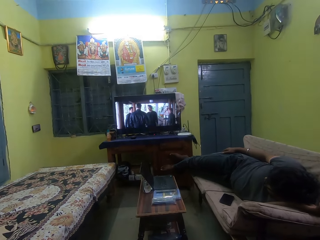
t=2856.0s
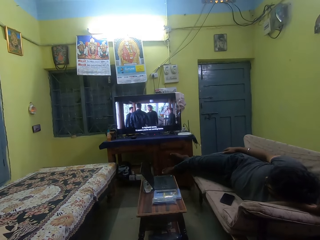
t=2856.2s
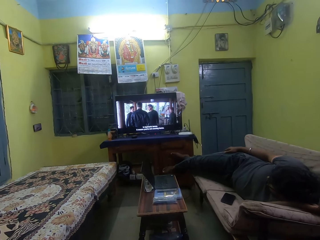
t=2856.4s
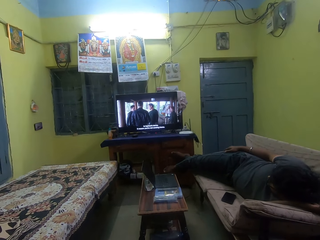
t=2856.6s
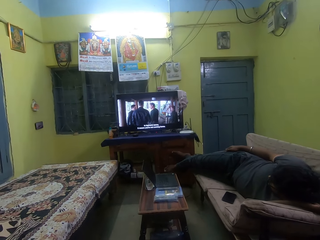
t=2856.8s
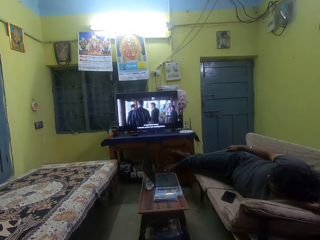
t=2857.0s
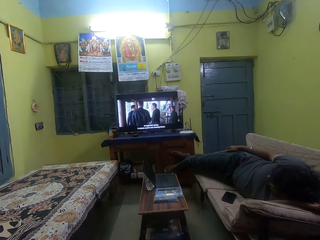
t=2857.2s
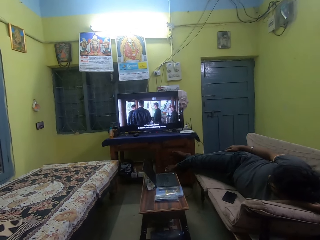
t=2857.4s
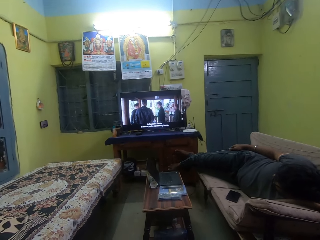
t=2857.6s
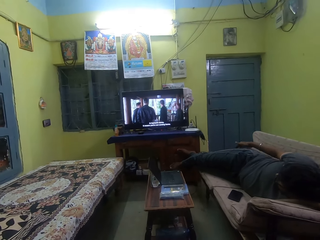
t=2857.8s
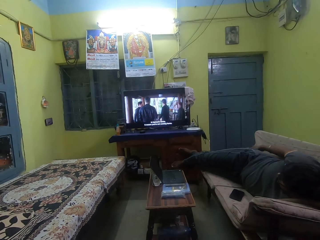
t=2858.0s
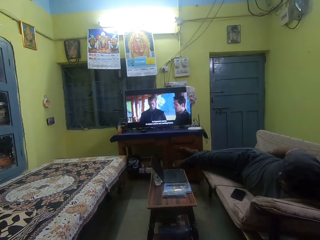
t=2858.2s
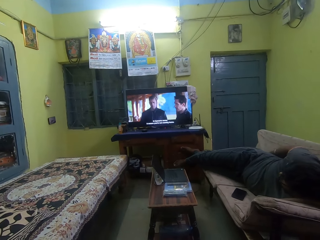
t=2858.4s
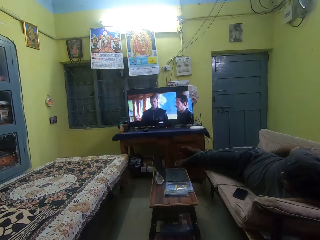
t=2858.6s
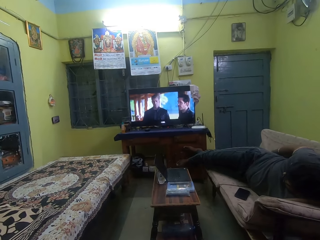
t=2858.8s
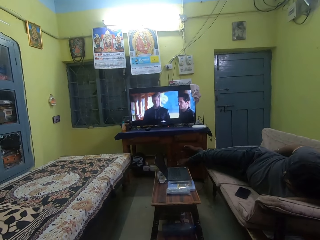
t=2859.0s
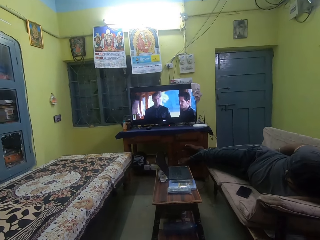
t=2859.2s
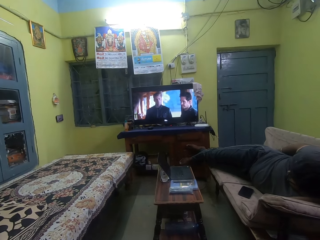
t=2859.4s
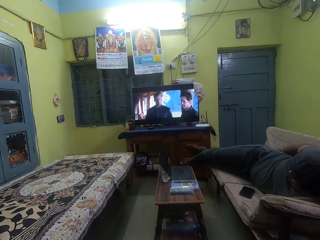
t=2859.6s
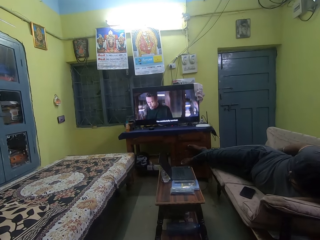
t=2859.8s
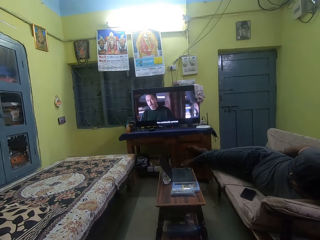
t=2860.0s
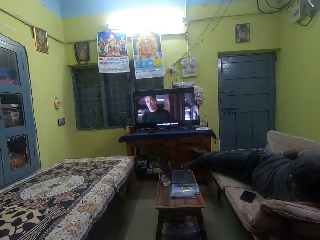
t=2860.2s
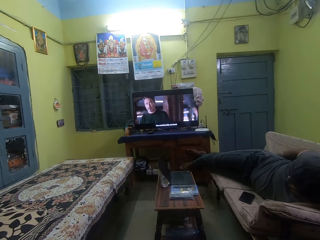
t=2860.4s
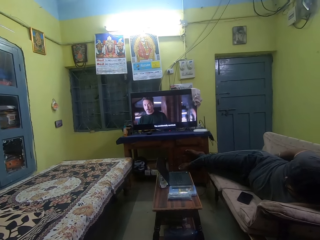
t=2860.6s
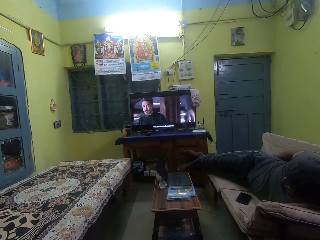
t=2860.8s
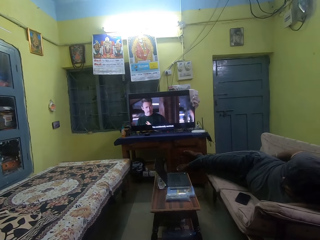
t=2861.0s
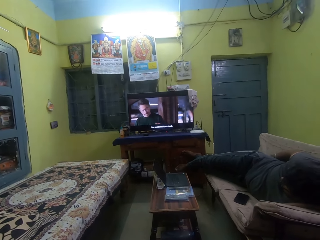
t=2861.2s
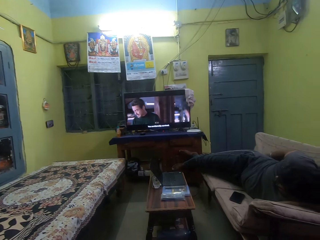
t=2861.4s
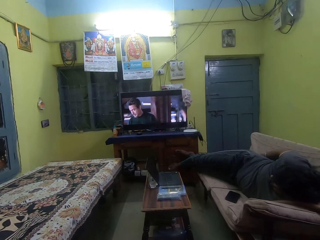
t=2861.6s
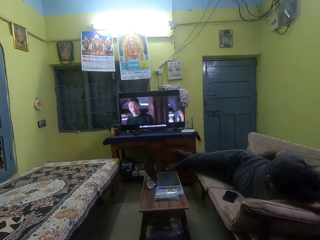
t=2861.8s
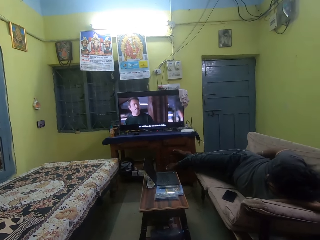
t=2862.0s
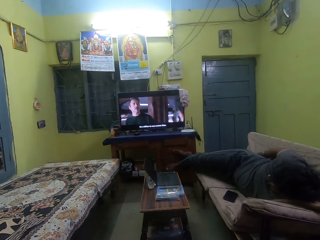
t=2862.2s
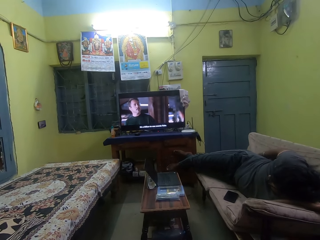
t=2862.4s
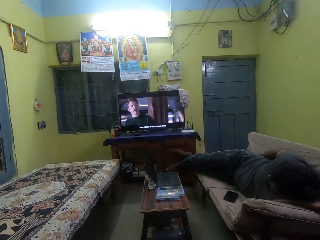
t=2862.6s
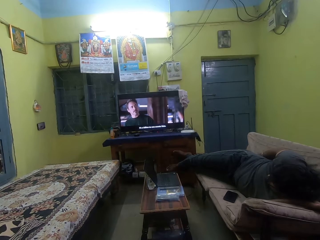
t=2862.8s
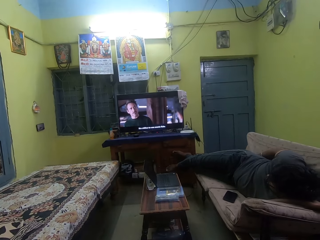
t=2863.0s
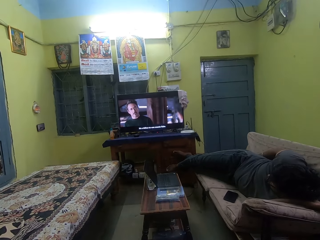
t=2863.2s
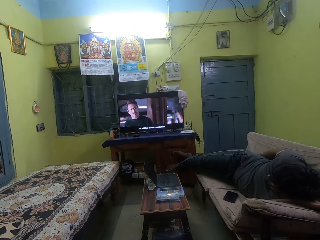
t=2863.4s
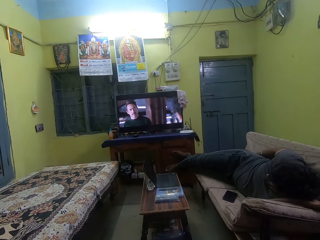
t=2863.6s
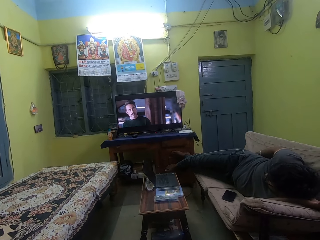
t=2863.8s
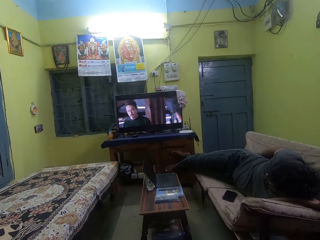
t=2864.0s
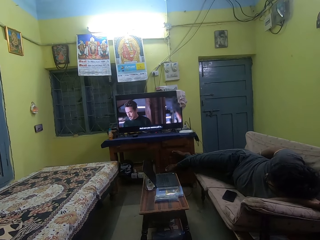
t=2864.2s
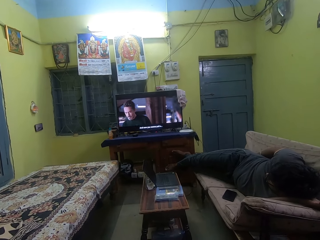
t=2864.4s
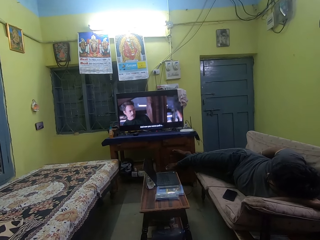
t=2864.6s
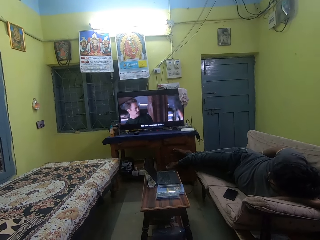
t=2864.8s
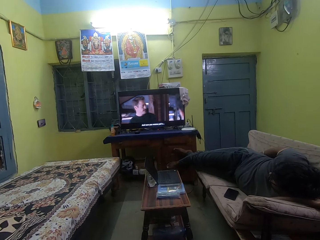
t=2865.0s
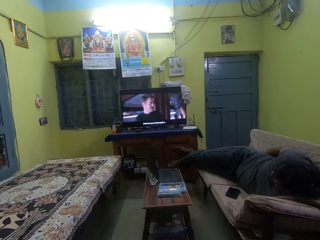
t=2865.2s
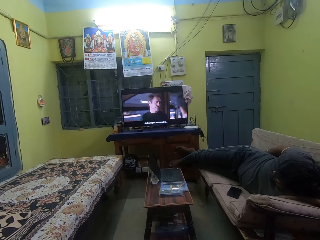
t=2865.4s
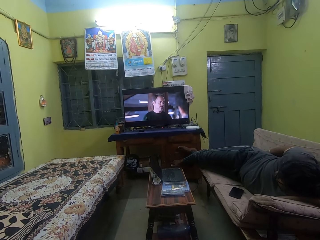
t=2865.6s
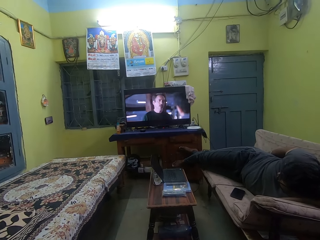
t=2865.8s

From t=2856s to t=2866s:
The camera wearer watches television. The man itches his legs with his right hand.

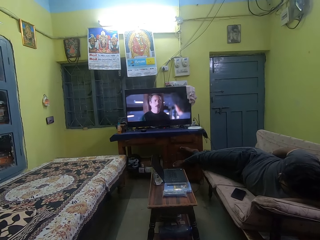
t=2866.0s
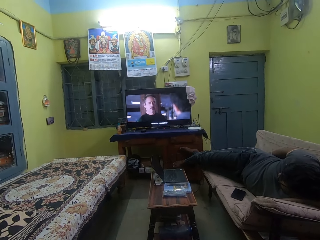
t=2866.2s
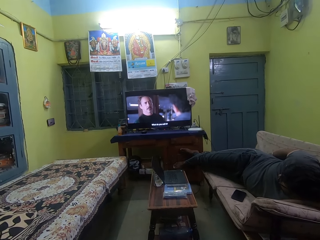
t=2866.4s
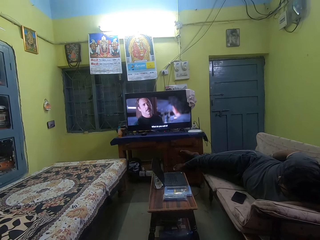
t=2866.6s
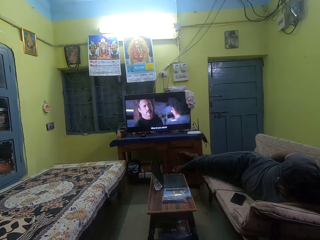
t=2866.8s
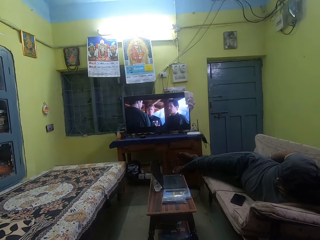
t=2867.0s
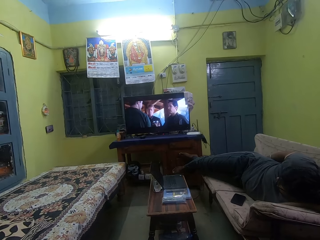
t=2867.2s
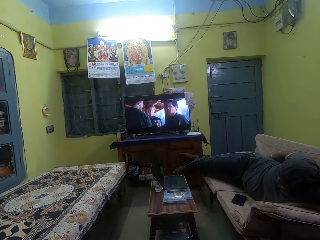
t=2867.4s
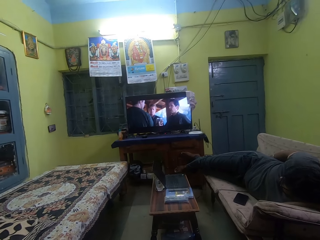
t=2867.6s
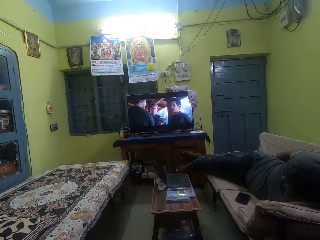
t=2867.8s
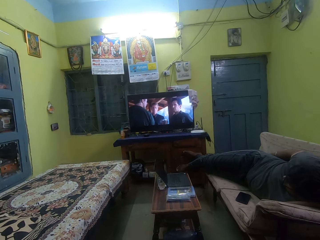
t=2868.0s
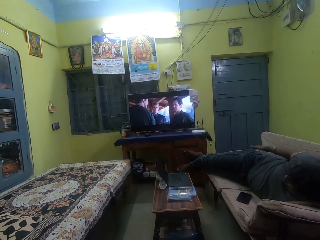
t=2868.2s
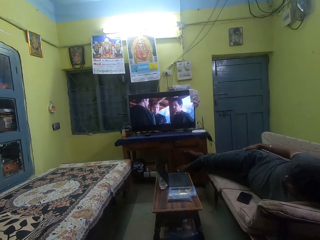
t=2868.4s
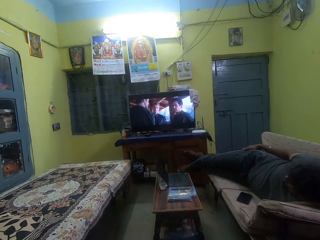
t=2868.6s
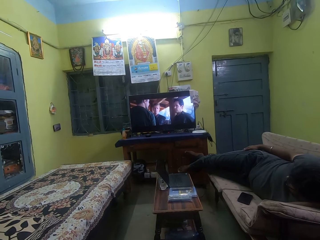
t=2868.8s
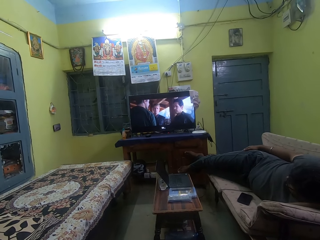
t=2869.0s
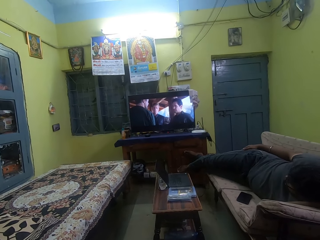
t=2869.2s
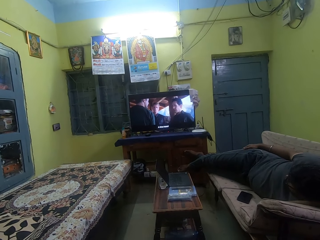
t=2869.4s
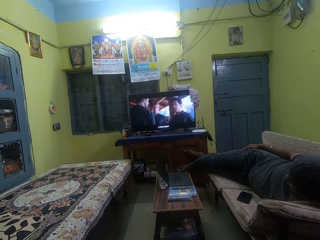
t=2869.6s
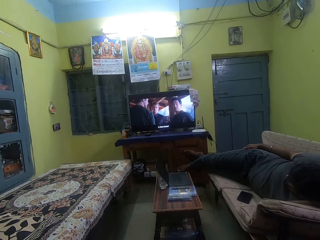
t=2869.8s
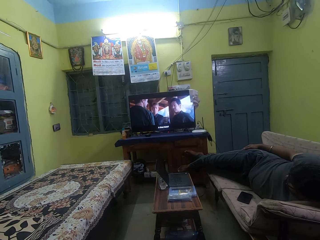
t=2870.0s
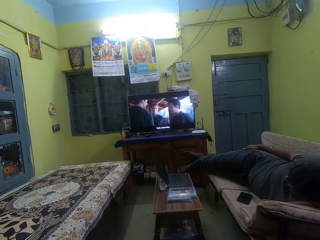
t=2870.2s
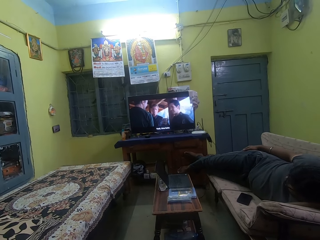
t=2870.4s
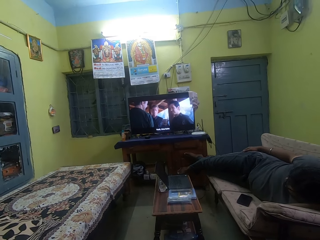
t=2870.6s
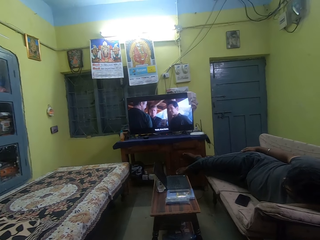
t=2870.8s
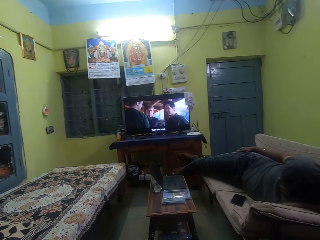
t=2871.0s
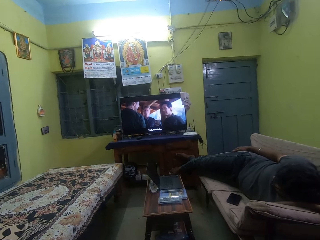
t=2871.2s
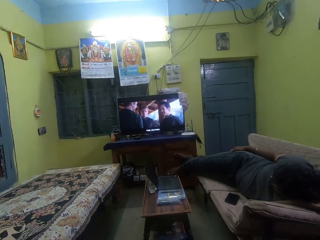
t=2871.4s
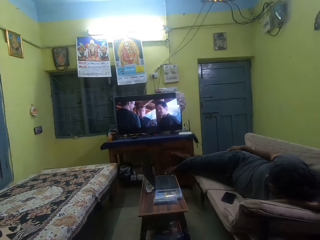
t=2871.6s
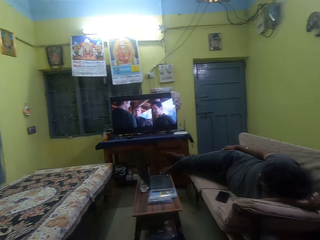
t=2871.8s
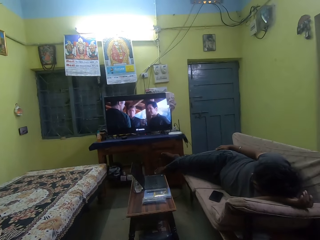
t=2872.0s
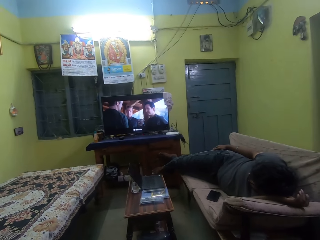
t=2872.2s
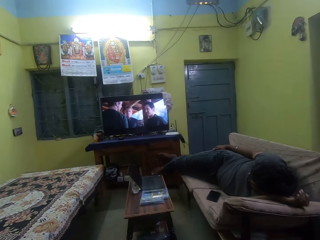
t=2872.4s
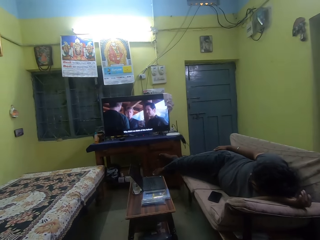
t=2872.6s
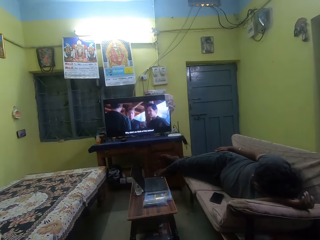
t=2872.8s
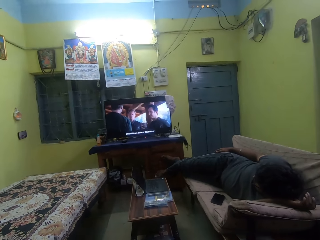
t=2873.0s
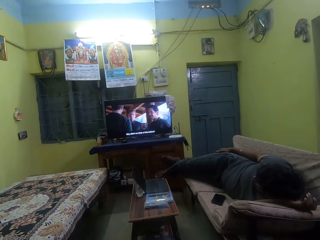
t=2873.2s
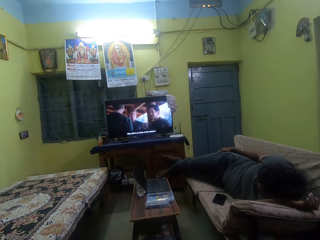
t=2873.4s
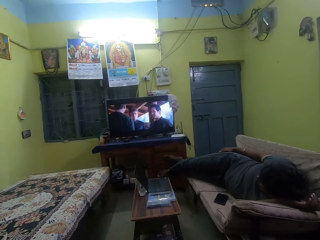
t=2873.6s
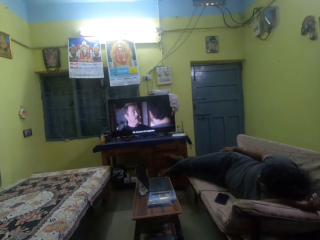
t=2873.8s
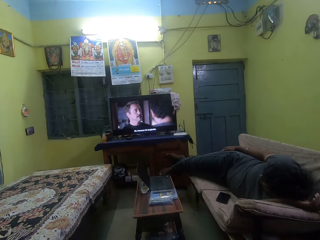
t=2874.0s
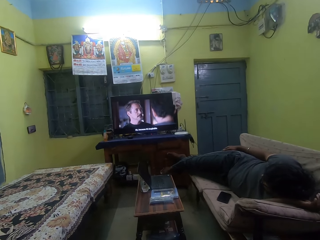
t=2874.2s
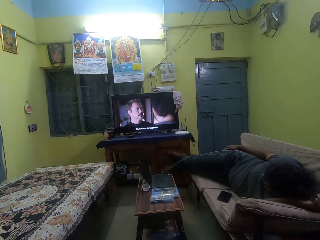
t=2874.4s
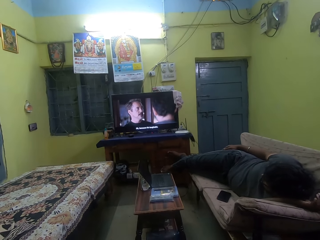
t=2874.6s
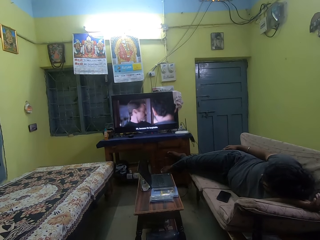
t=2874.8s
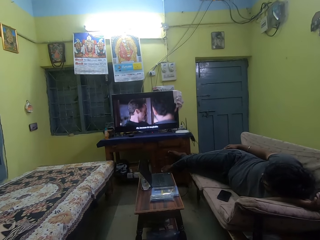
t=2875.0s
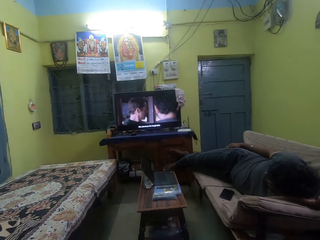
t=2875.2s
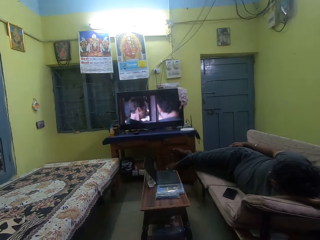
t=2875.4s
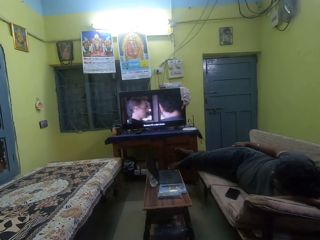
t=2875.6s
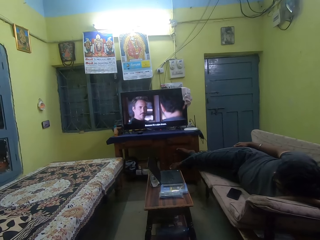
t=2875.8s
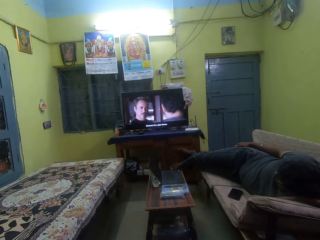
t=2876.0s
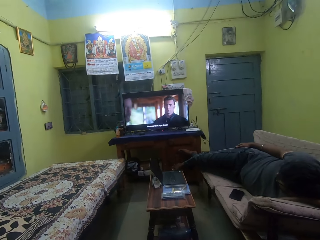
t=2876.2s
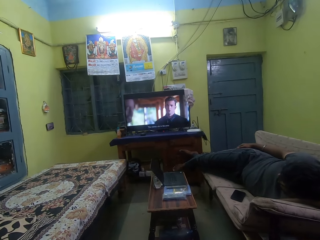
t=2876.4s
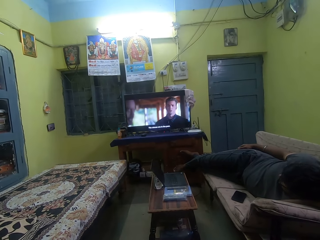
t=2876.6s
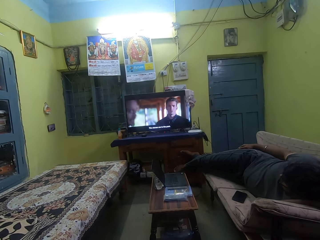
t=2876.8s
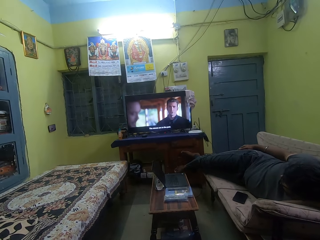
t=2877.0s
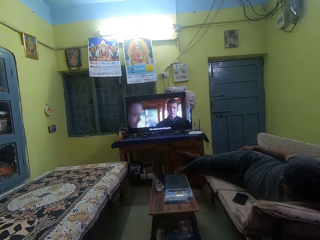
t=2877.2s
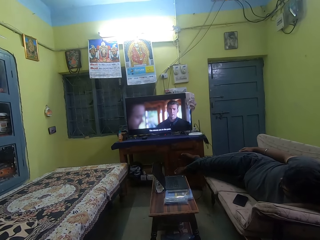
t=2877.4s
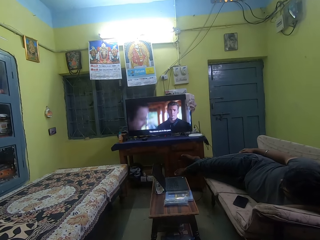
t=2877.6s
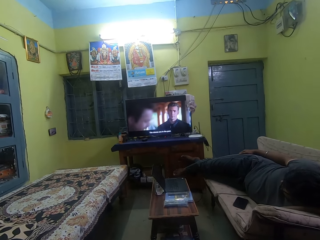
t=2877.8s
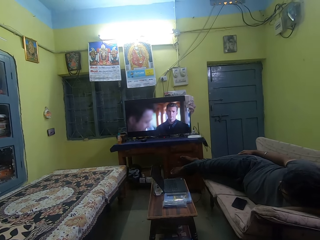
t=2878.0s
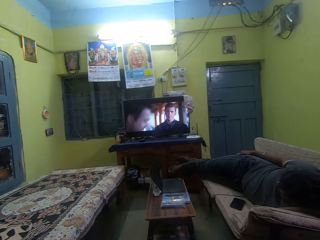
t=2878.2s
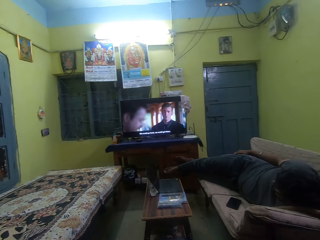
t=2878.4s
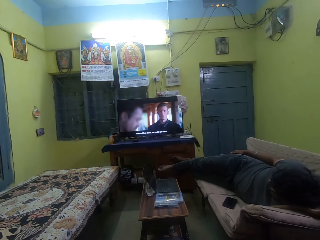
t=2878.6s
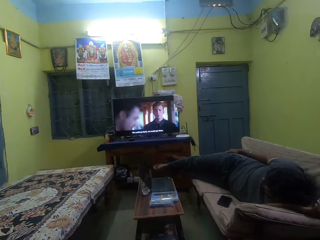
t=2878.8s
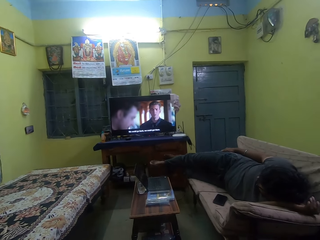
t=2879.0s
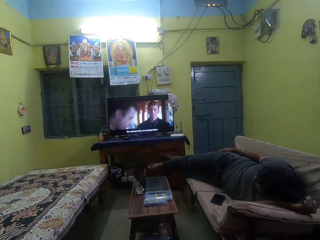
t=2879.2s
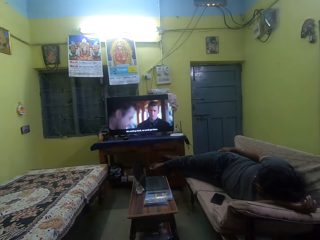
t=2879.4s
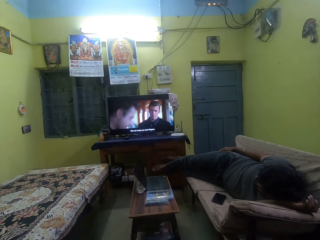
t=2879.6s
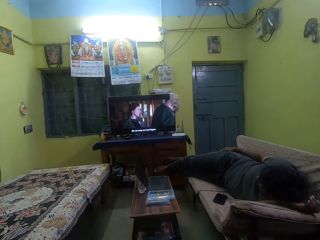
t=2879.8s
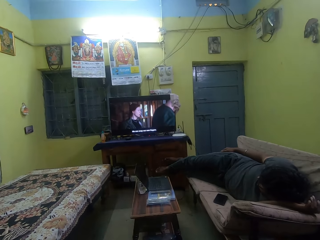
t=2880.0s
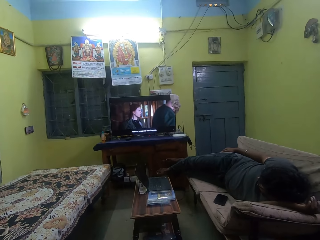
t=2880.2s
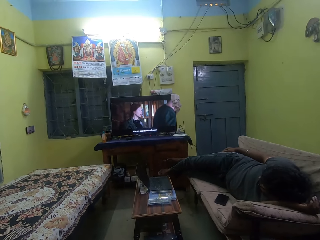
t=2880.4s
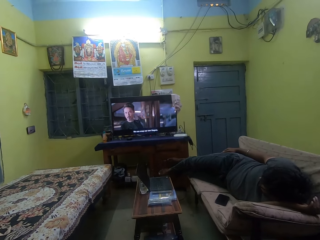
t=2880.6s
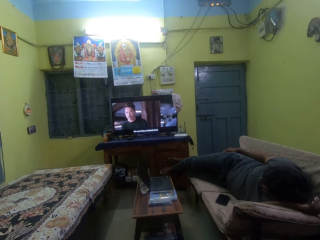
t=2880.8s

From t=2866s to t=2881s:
The camera wearer watches television.
